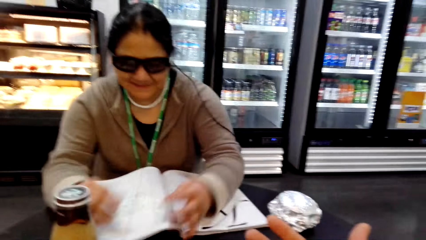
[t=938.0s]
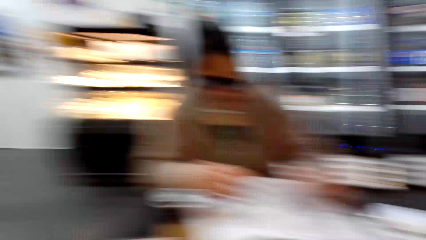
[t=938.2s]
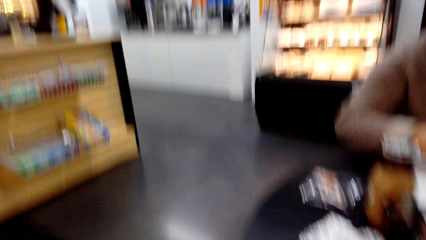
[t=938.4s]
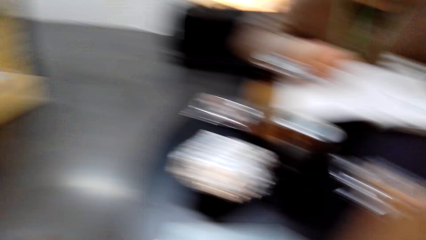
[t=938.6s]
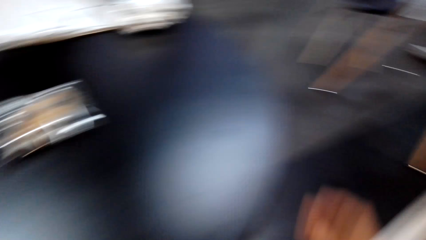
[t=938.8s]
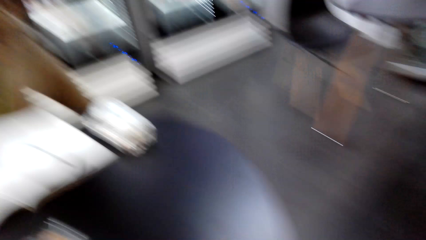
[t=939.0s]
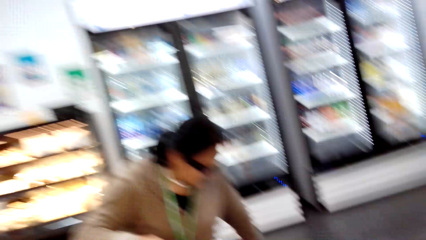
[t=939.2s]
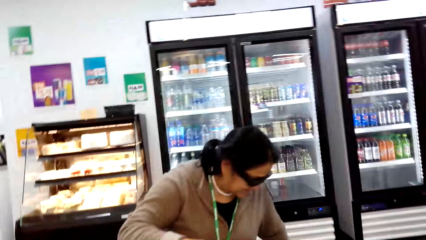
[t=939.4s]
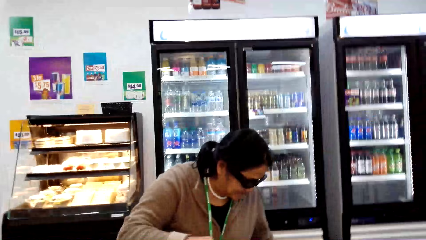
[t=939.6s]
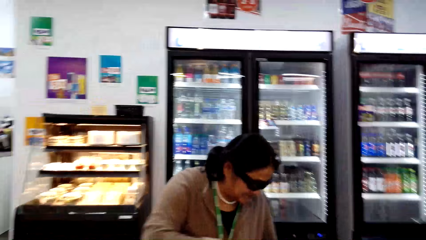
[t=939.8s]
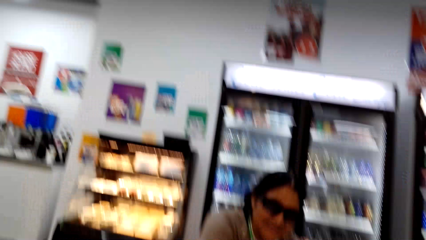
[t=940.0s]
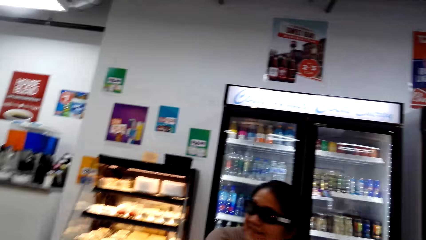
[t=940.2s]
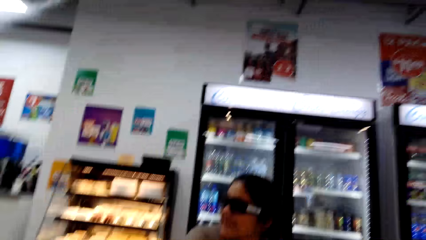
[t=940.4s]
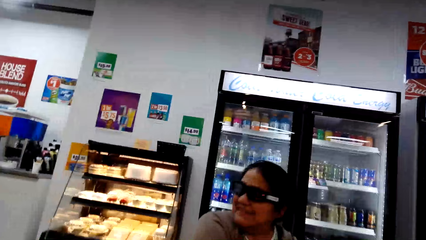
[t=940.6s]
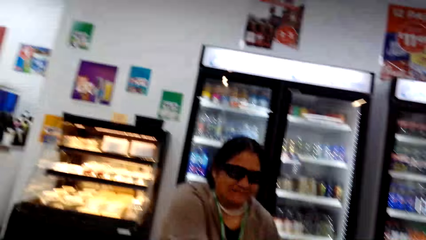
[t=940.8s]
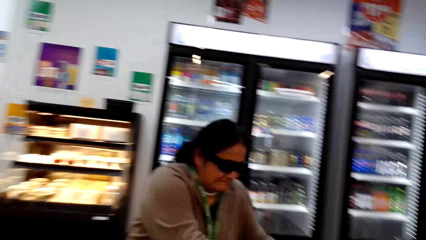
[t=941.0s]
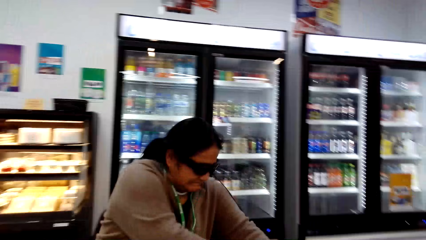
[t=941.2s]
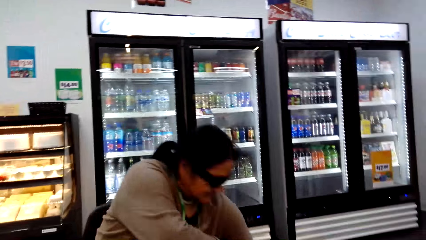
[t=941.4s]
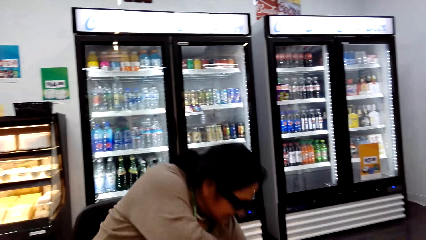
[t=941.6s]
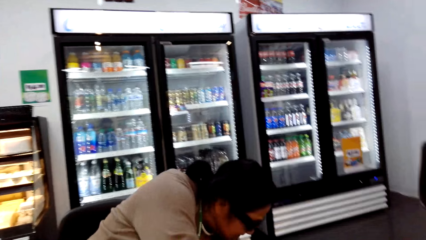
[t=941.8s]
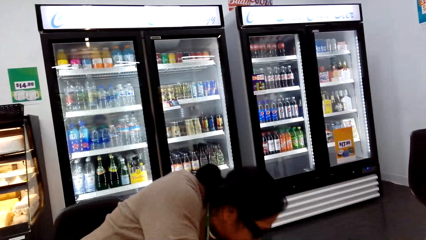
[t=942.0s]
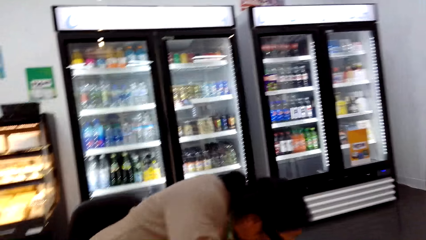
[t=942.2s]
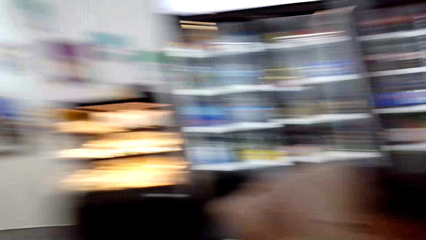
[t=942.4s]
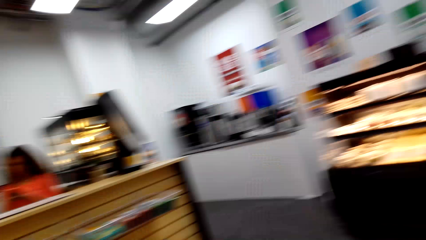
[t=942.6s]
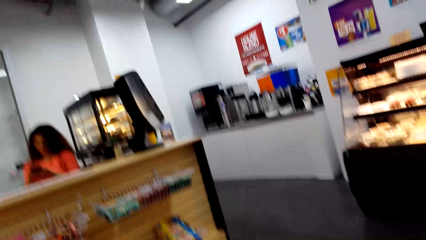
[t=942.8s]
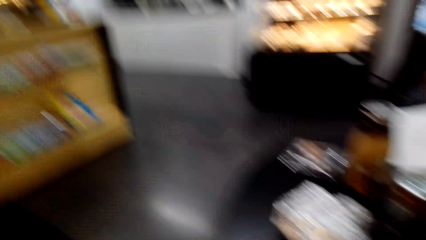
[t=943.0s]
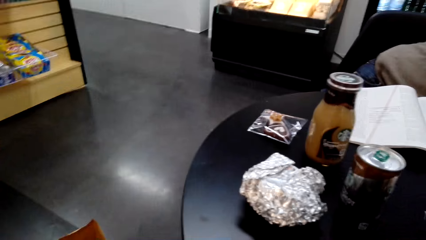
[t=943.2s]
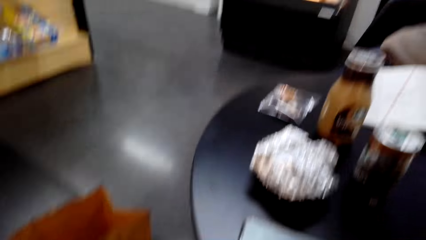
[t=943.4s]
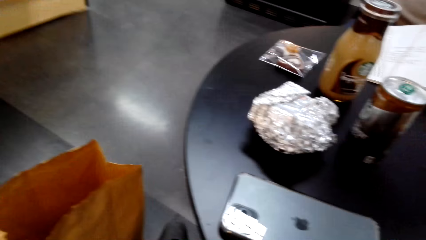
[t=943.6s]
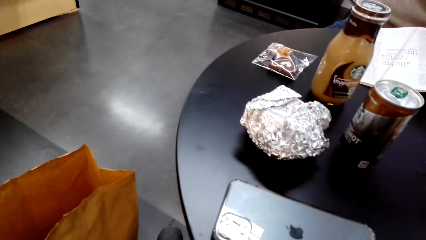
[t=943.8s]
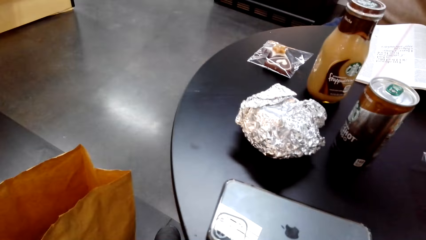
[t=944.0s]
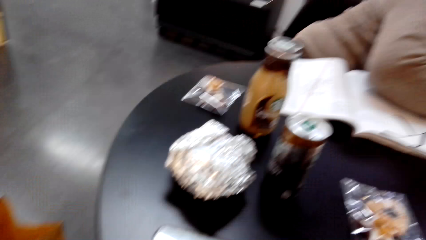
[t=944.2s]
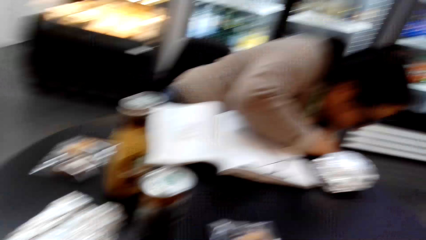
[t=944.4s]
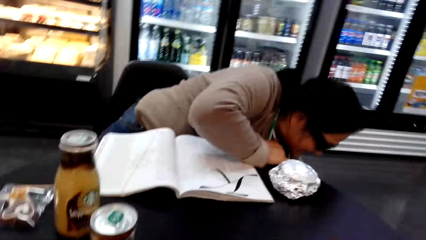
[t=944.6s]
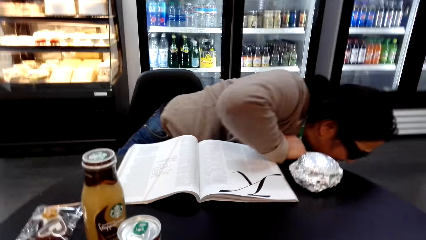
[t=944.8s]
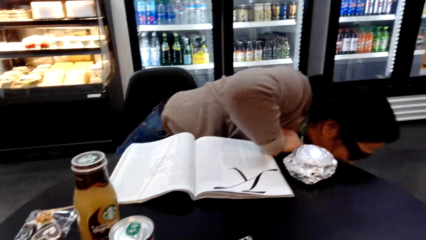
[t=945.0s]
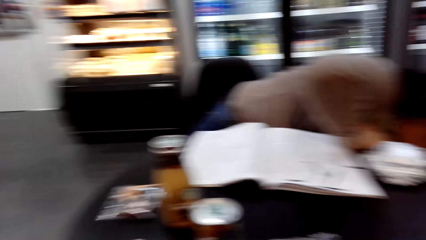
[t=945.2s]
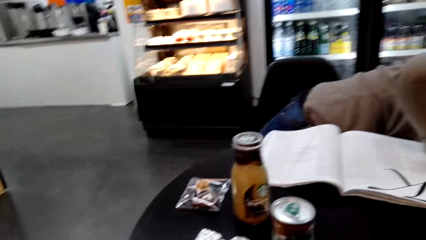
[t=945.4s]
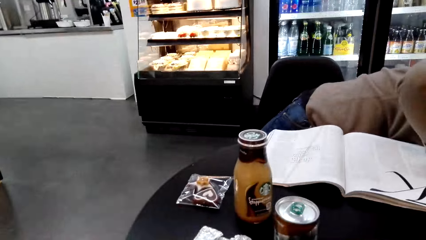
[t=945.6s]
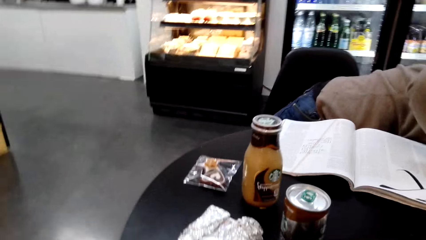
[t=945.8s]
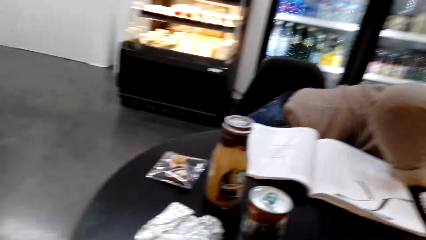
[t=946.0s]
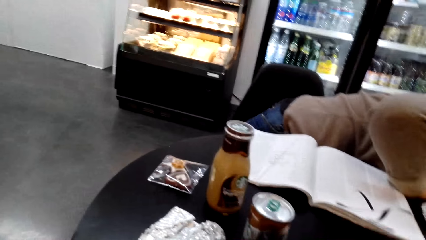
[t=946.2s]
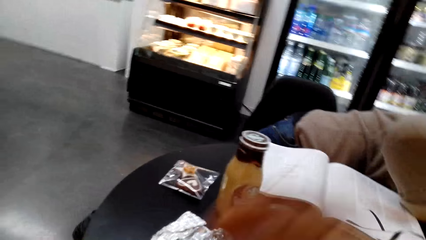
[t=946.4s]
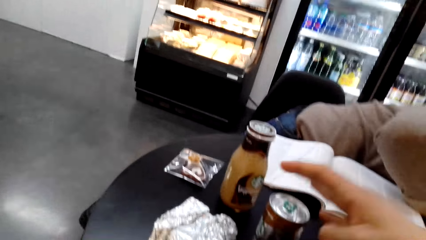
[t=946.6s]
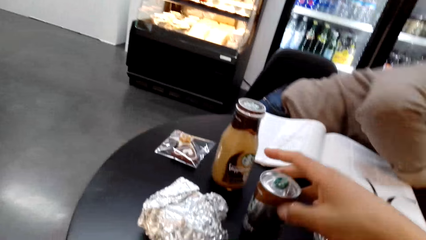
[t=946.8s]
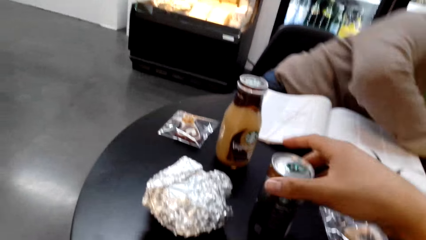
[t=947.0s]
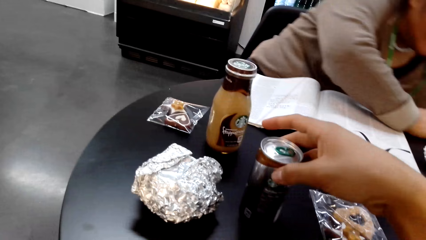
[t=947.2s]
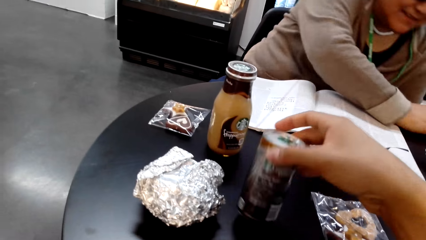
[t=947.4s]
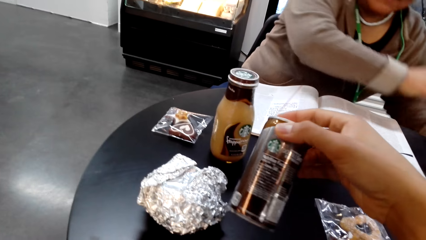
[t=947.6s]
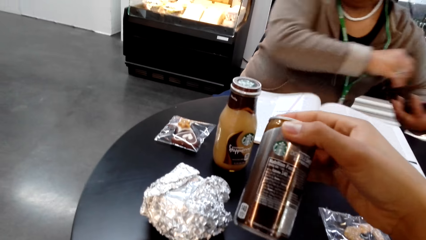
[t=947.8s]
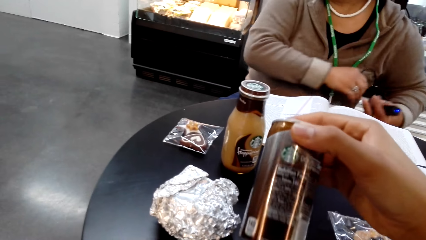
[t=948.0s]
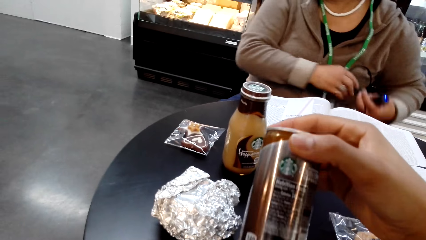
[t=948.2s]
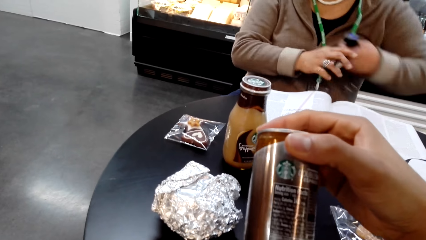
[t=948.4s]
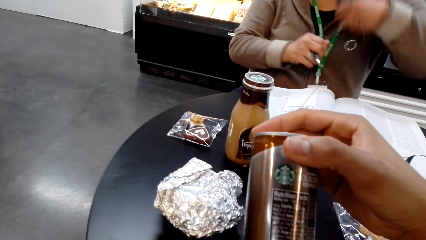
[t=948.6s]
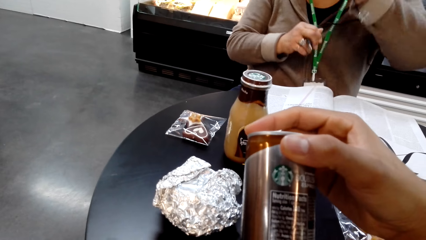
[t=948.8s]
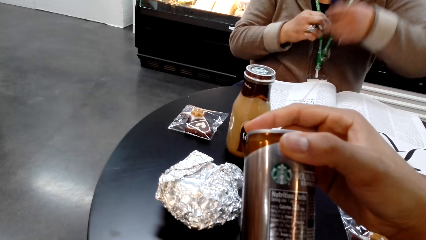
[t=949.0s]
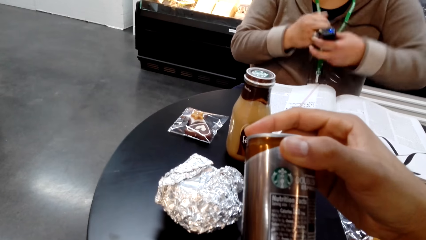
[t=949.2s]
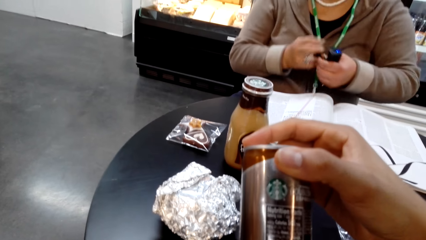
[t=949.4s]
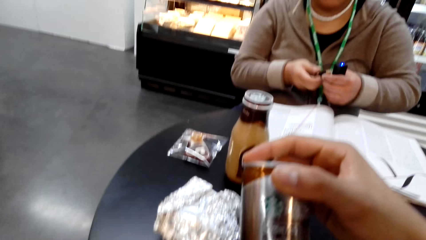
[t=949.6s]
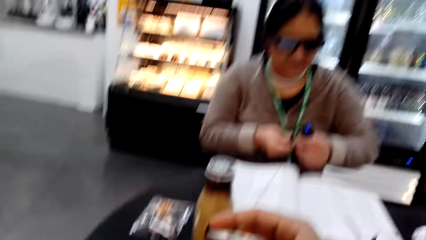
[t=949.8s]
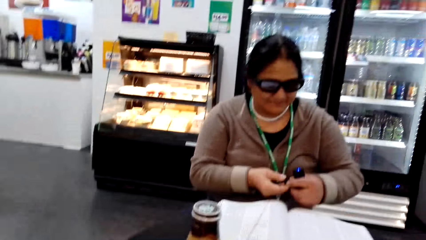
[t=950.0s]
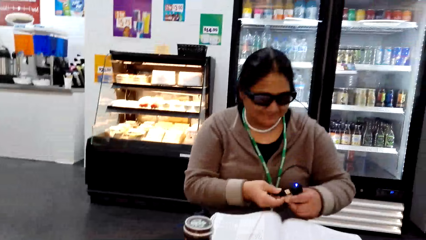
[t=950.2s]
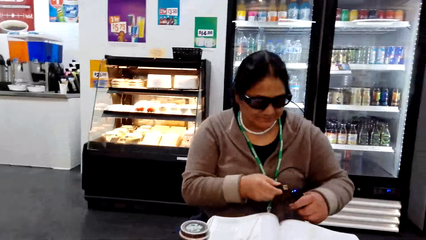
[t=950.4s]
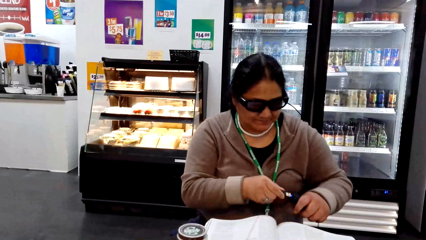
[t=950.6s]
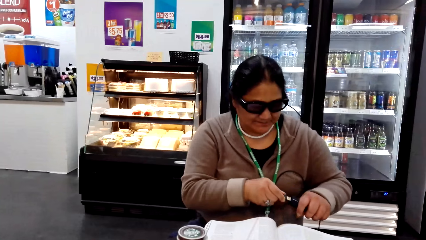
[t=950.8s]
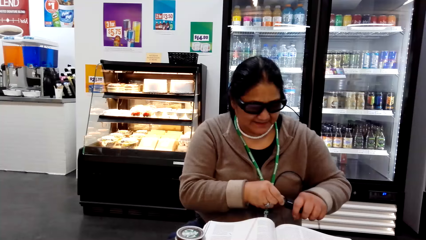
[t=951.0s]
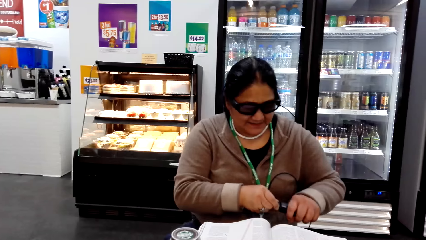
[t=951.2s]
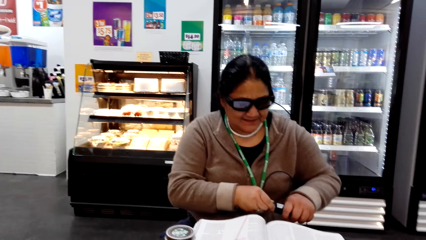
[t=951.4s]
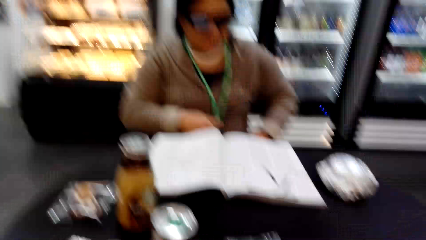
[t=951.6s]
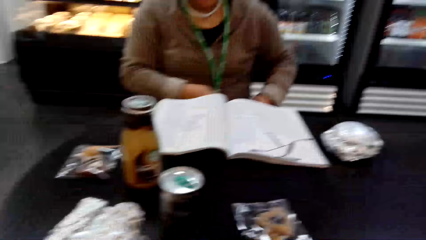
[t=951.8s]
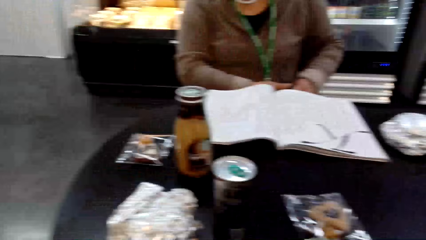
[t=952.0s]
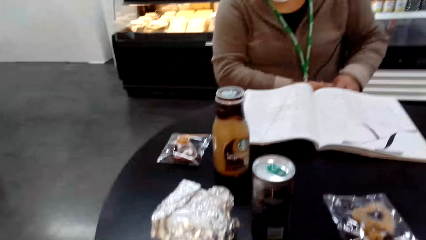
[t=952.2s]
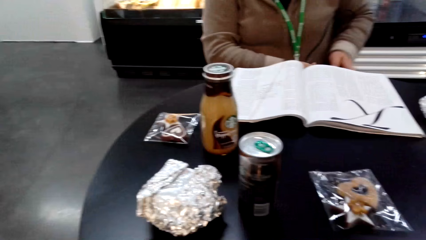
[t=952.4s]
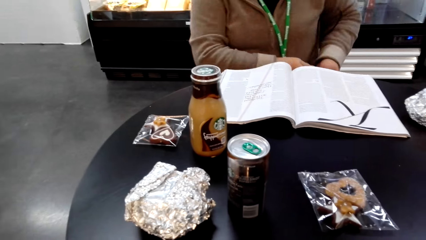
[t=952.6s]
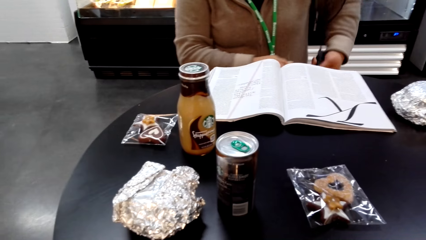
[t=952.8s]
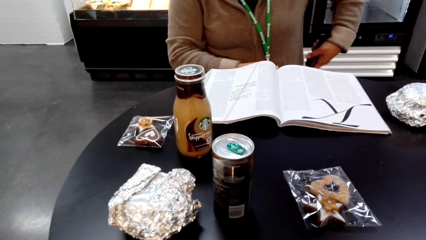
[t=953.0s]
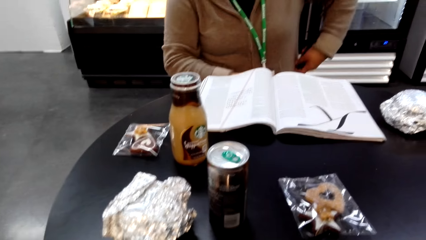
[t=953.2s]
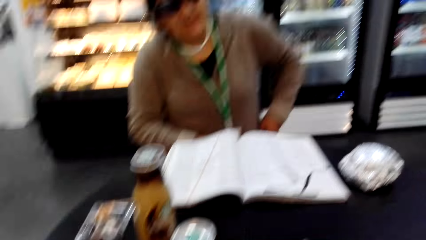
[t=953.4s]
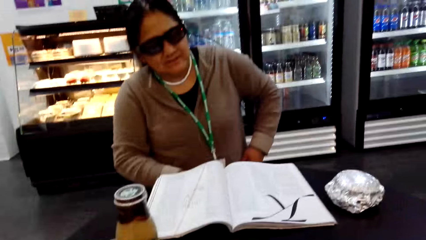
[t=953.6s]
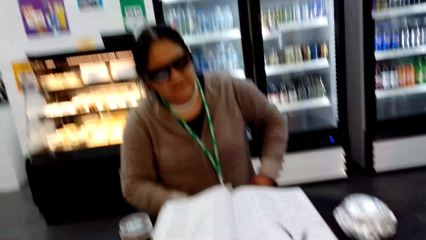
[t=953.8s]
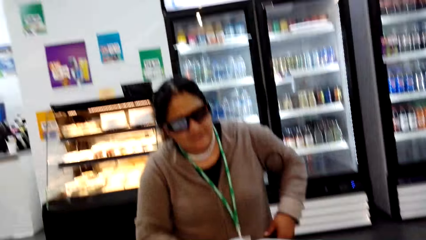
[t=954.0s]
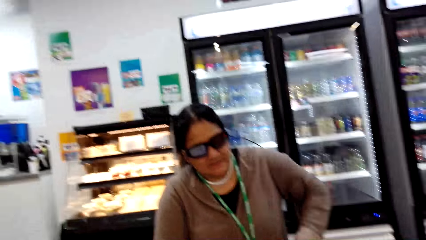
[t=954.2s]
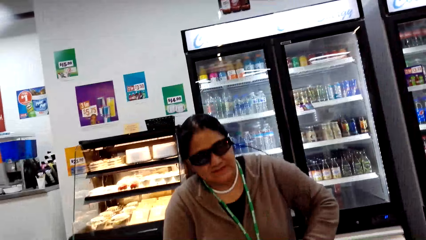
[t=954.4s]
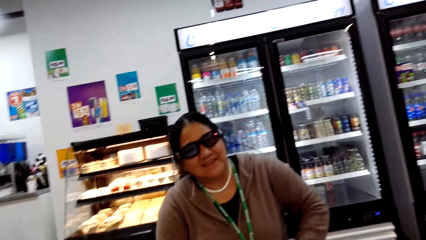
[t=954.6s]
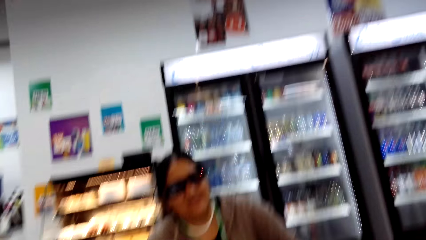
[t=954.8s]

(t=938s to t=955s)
A lady picks something from the floor. The lady bends down. The camera wearer touches a can of something. They pick up the can. The lady connects a cable on a device.
